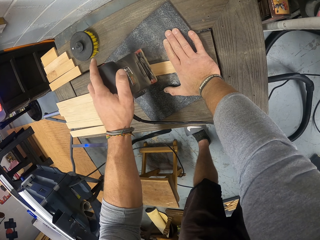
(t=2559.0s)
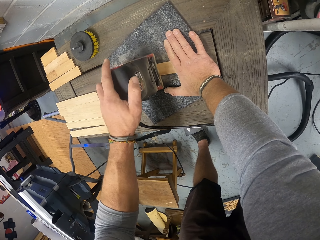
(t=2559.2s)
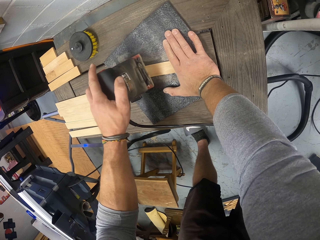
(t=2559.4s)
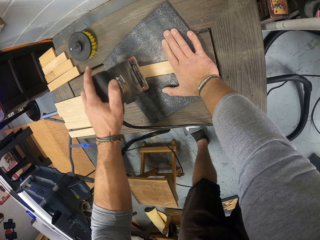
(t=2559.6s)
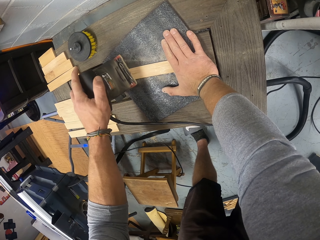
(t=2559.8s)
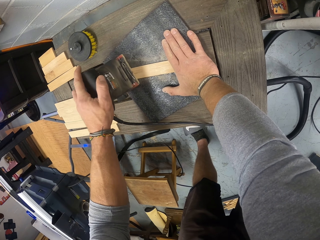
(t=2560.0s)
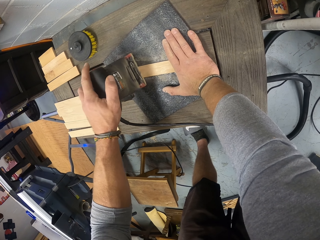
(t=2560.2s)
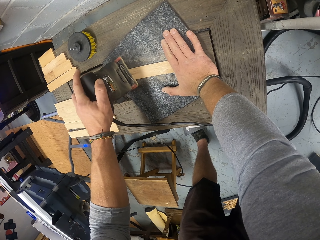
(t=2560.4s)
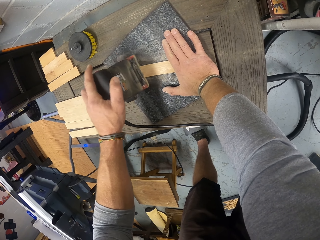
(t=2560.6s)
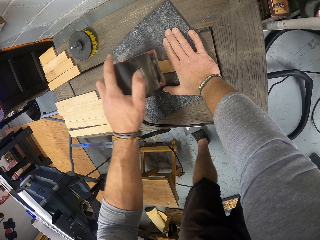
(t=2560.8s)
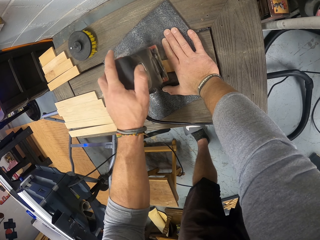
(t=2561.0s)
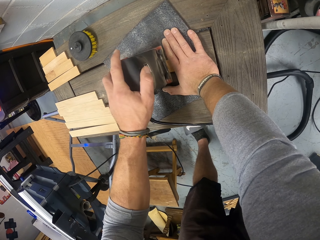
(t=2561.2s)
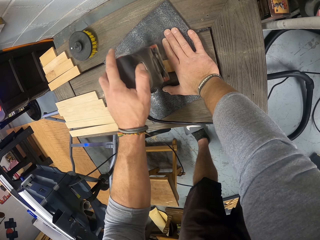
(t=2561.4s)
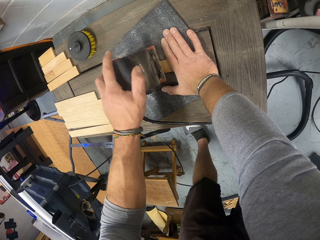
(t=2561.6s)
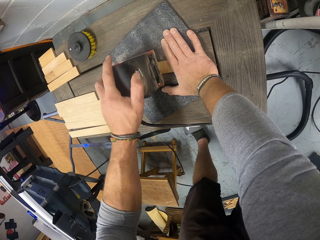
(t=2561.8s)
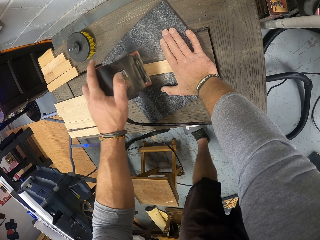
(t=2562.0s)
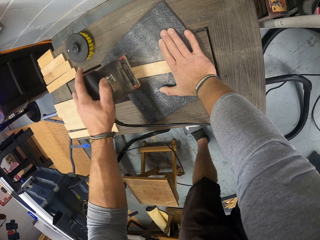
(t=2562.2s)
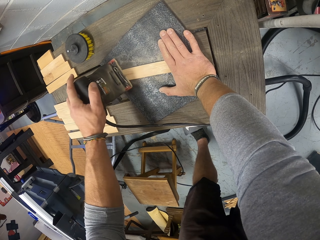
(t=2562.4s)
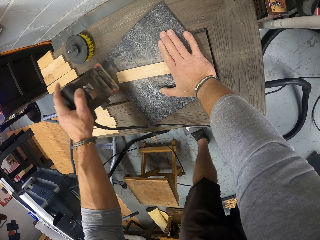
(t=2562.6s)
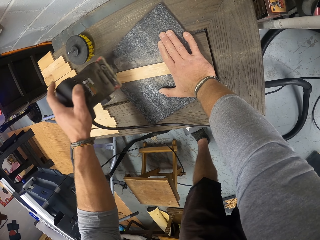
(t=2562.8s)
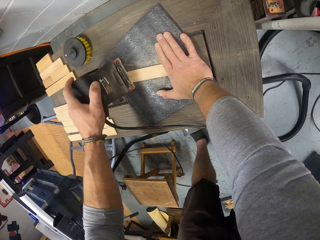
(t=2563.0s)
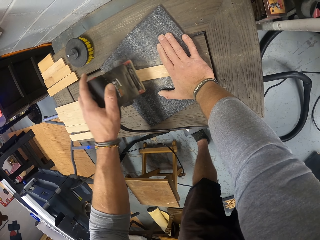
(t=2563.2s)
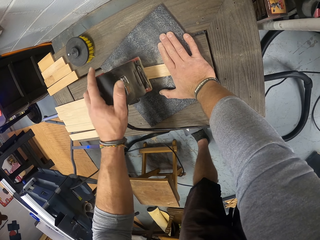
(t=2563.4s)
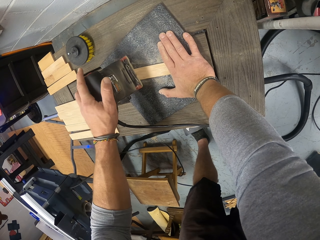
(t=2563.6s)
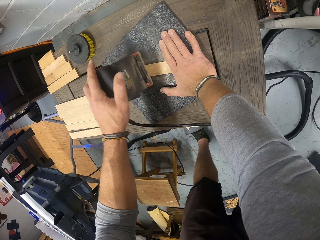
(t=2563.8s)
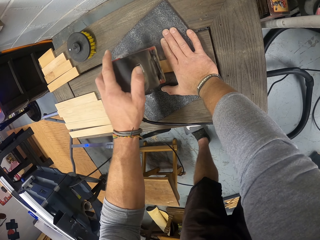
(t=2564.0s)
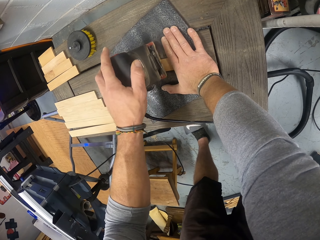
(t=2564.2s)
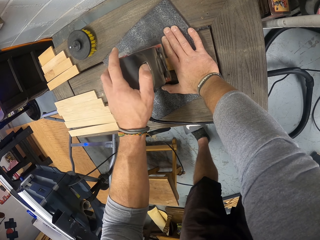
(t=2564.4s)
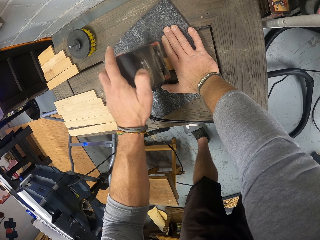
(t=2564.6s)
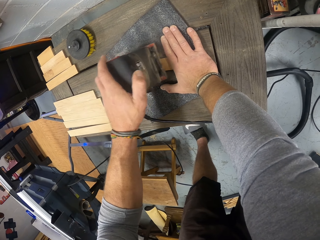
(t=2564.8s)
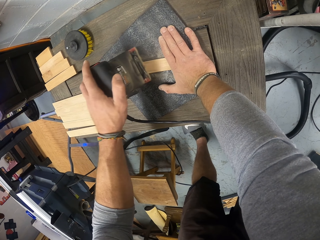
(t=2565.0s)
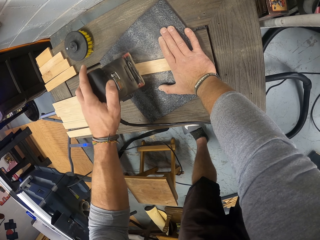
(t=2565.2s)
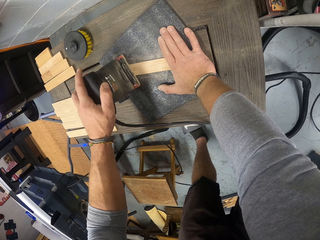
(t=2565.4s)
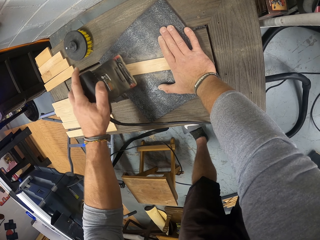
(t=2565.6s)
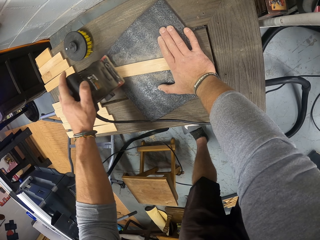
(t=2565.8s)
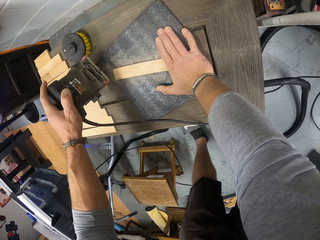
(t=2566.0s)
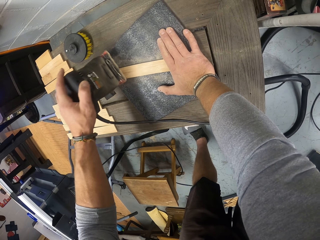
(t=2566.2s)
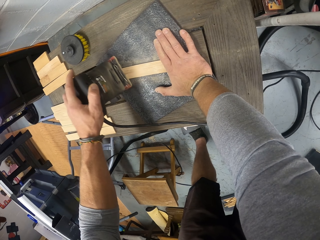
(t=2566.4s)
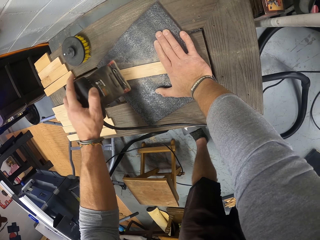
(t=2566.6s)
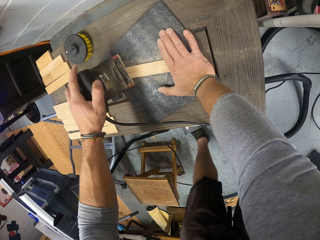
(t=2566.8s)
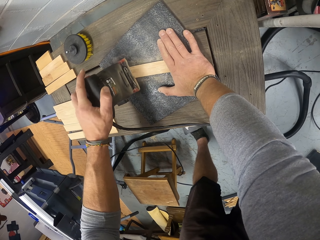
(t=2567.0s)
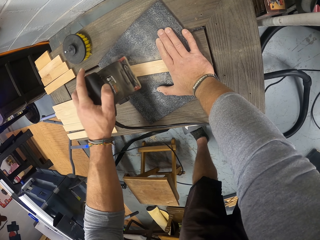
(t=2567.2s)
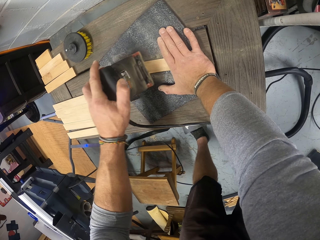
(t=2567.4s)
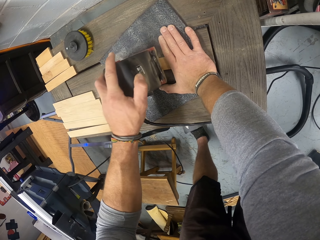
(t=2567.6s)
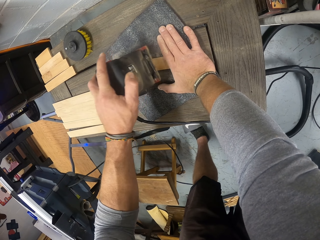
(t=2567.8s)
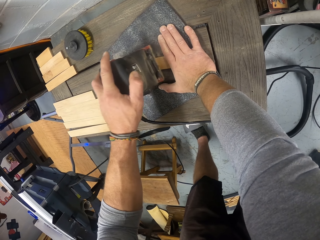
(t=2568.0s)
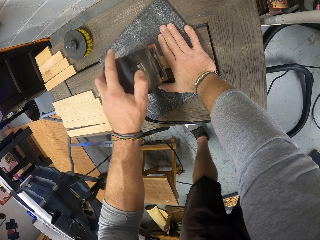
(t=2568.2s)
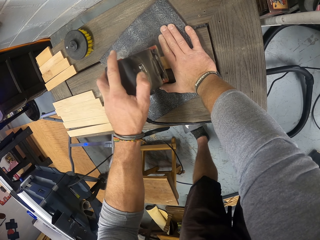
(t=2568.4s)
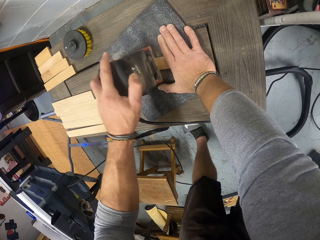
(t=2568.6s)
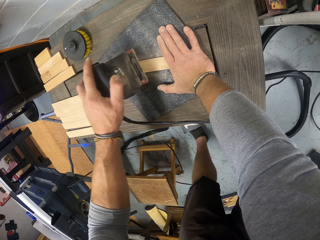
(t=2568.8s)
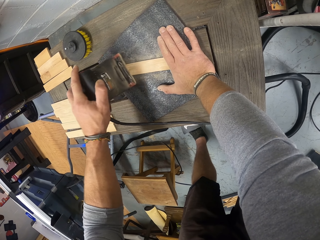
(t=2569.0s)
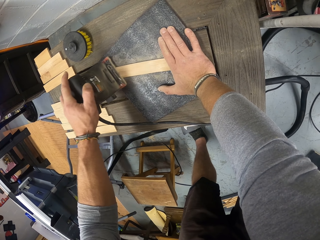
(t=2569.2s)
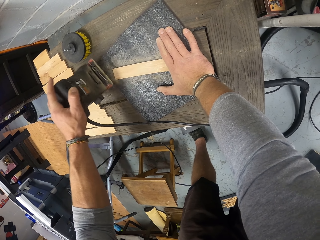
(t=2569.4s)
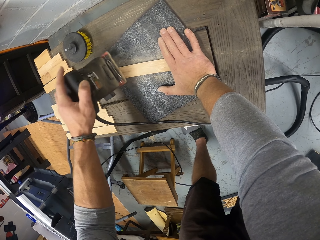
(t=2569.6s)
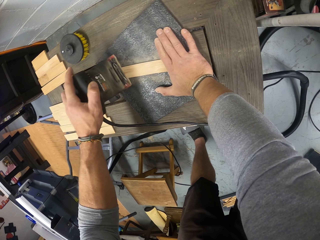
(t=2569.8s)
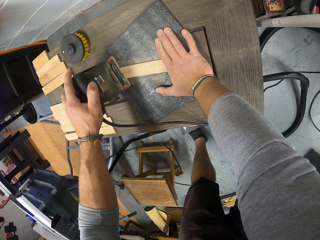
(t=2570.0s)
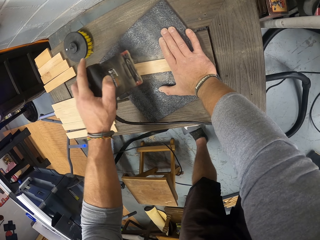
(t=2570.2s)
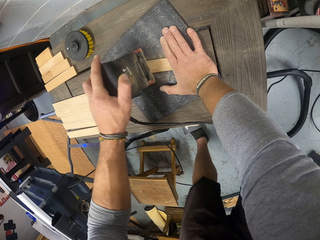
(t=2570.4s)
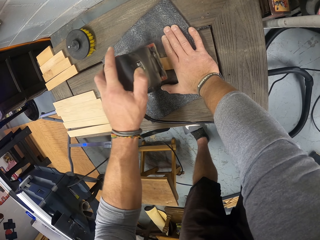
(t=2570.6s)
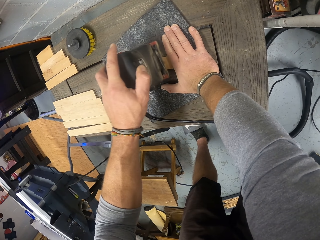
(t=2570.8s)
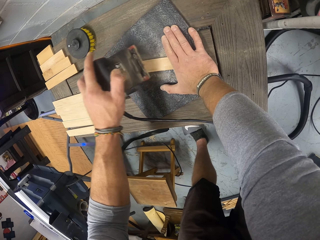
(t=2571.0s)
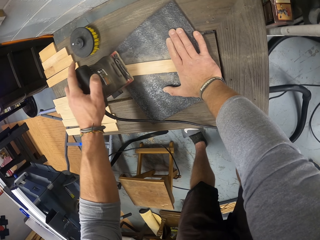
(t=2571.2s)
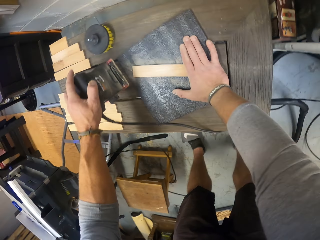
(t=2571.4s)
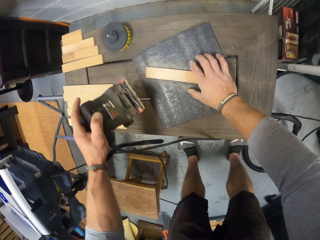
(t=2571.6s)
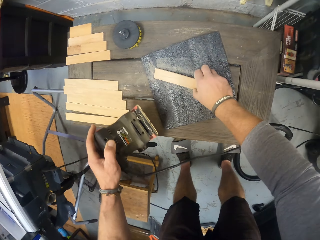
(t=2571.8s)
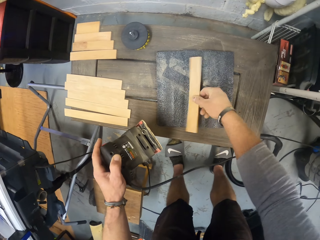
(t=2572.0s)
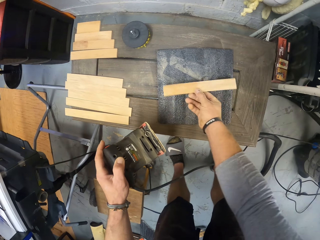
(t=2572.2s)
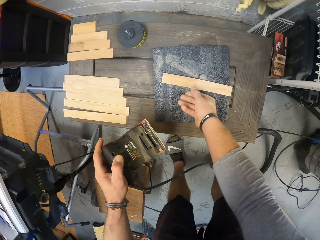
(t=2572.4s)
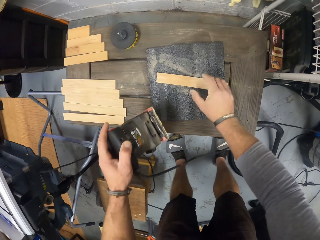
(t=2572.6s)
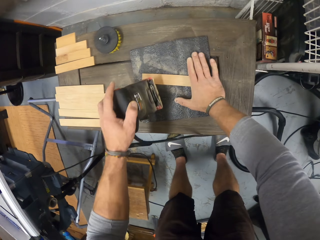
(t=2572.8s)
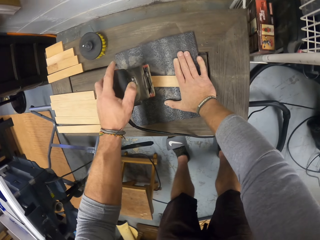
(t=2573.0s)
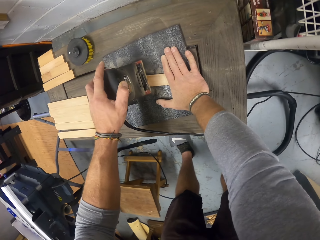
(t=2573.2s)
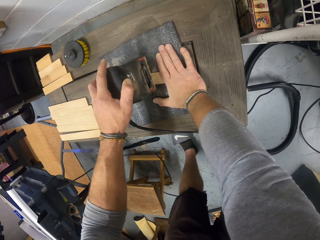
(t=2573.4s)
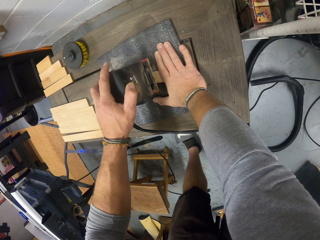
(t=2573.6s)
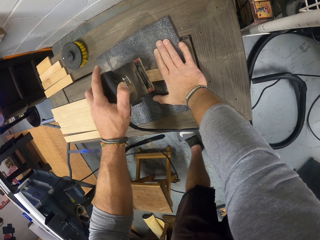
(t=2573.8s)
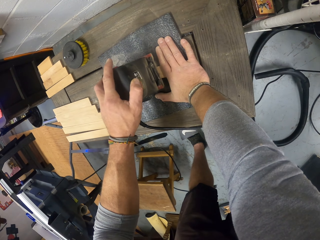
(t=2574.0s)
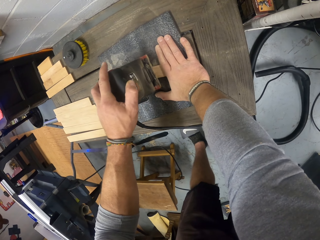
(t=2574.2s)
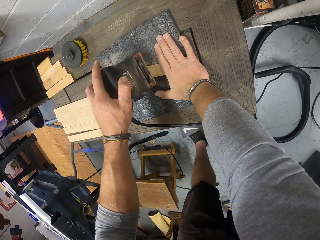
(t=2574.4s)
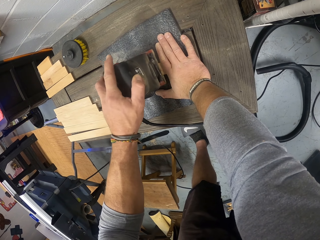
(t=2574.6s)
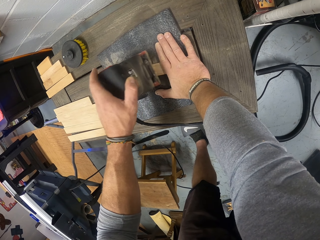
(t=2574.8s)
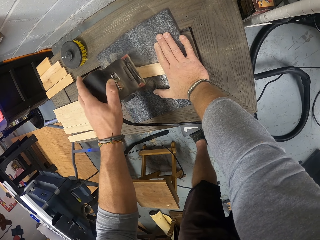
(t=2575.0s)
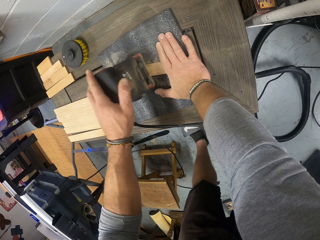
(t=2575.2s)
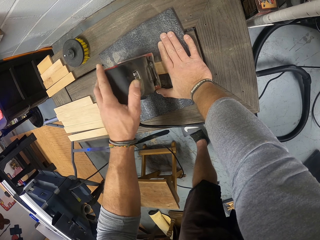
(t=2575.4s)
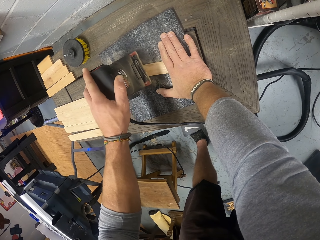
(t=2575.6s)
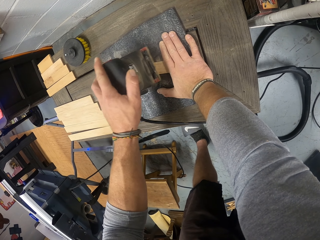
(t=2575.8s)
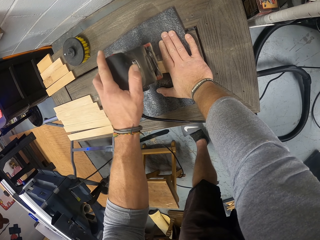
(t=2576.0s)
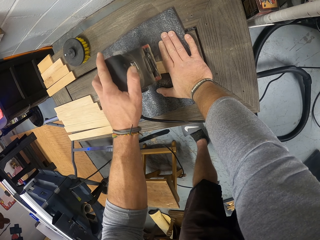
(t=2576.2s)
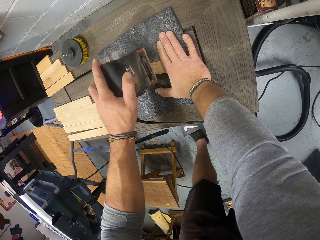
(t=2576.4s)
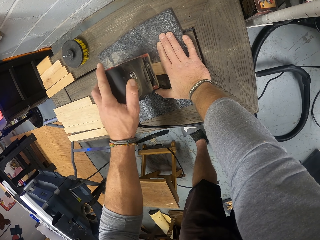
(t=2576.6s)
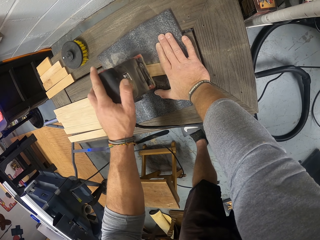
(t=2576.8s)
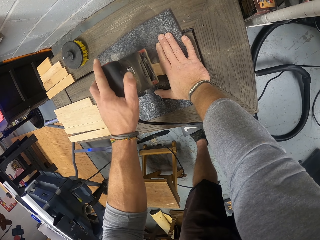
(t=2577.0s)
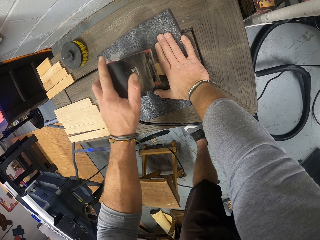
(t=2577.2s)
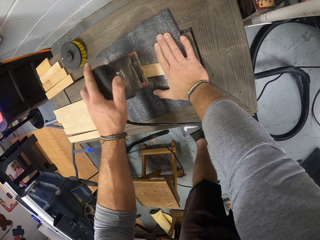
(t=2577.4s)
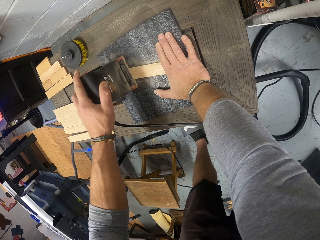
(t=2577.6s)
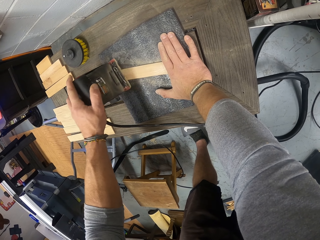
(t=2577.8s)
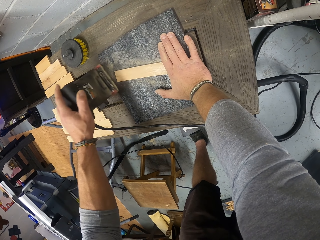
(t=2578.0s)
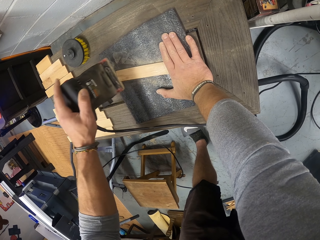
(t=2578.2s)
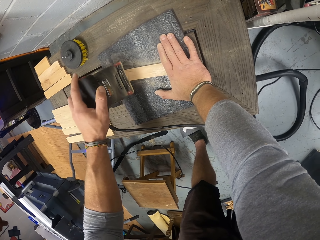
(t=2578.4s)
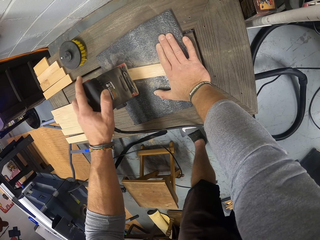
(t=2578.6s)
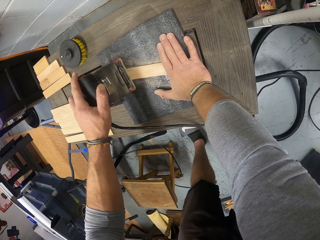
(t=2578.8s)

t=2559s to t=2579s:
The camera wearer turns the piece of wood. They smooth the piece of wood.

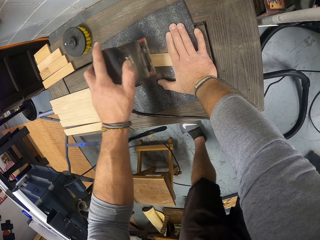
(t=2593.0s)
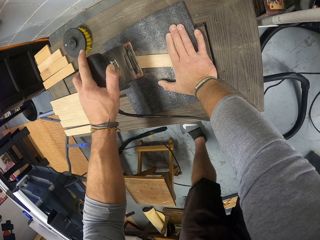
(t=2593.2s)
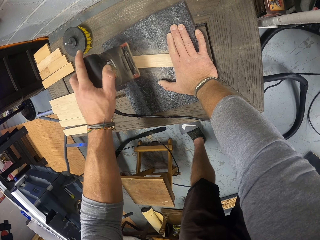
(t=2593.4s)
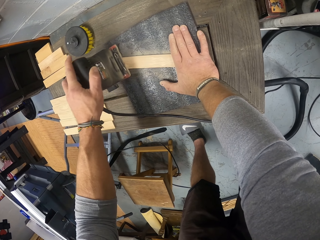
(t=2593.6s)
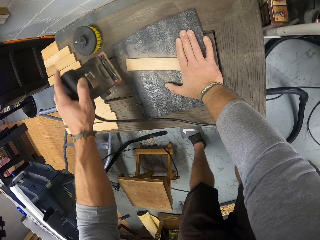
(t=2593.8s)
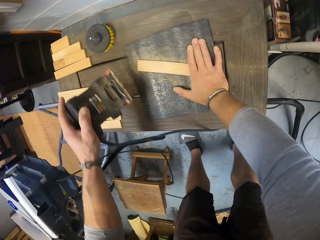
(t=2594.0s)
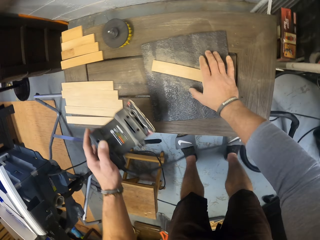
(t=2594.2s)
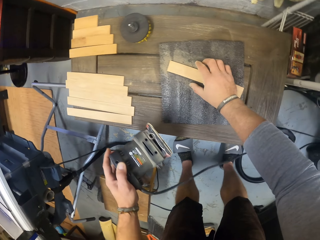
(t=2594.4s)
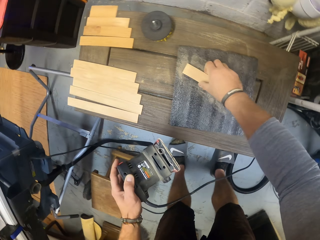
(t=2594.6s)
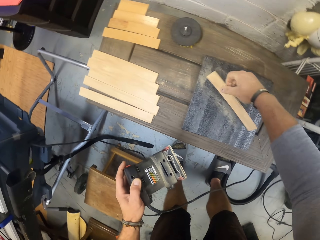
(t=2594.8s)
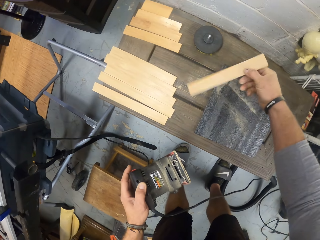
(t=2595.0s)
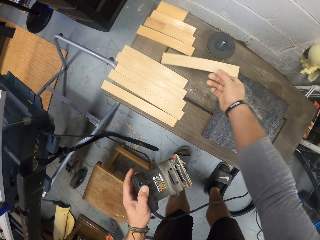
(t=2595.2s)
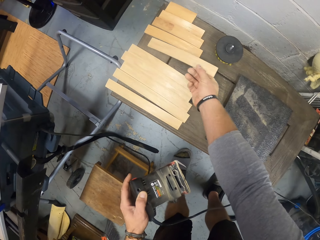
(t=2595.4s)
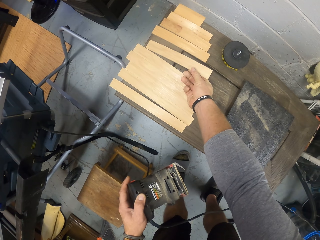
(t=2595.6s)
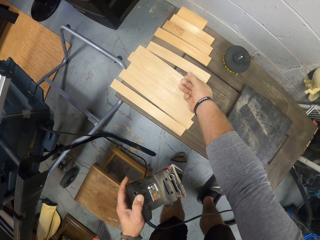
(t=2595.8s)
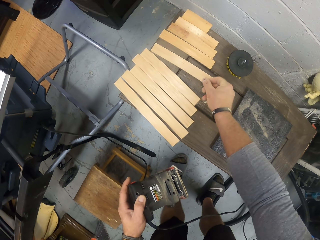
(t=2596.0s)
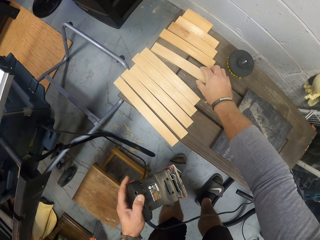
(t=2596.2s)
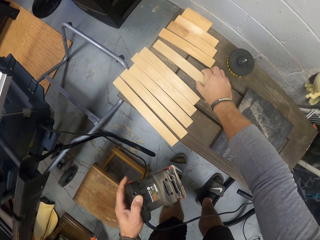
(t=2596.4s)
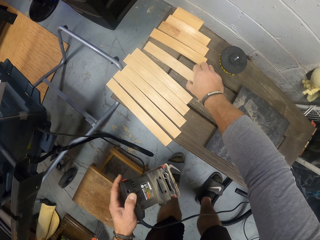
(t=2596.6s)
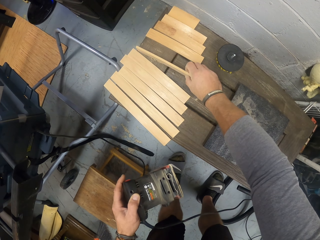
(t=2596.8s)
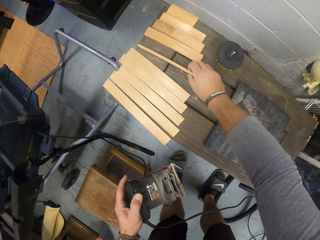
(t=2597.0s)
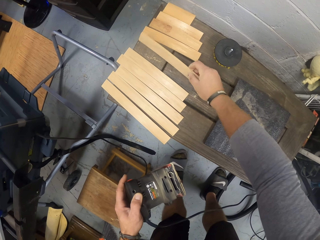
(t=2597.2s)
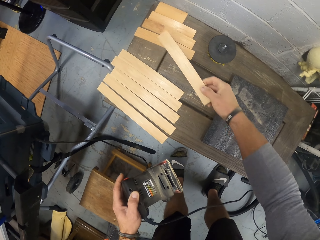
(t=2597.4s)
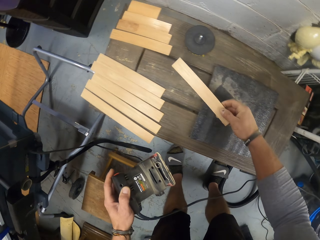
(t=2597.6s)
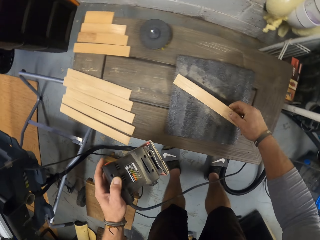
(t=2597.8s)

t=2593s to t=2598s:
The camera wearer turns the wood with his right hand. He picks up the wood from the workbench with his right hand. He drops the wood on the workbench among others with his right hand. He picks up the wood from the workbench with his right hand.
